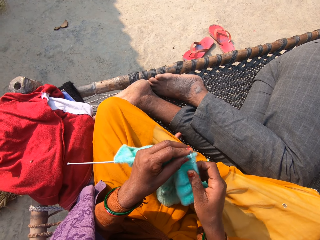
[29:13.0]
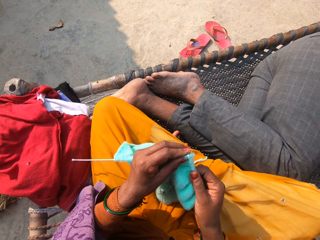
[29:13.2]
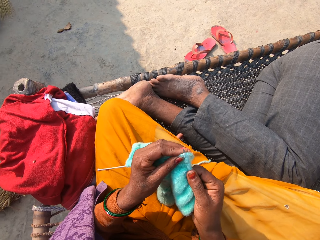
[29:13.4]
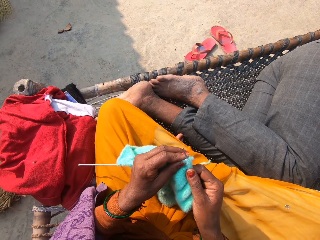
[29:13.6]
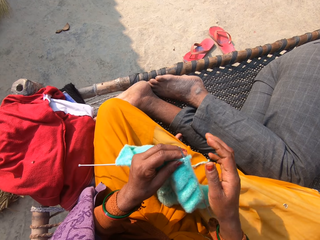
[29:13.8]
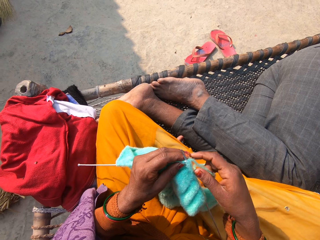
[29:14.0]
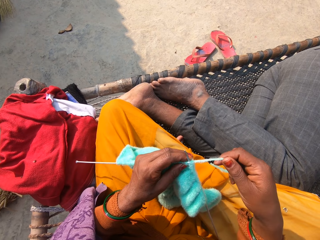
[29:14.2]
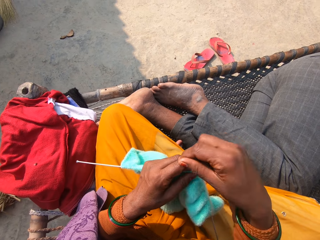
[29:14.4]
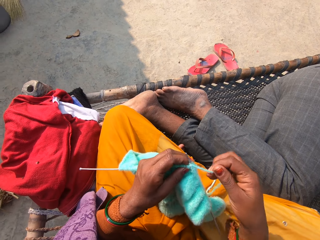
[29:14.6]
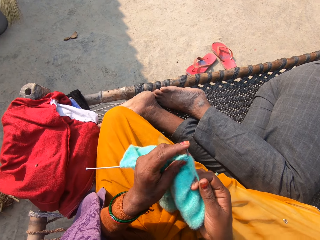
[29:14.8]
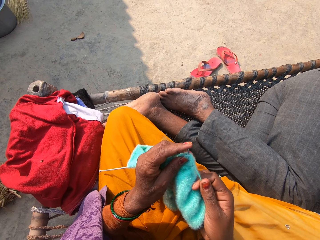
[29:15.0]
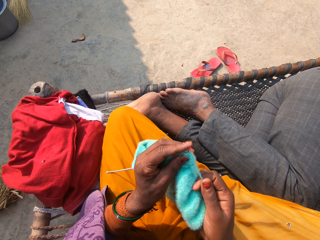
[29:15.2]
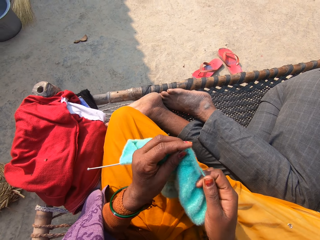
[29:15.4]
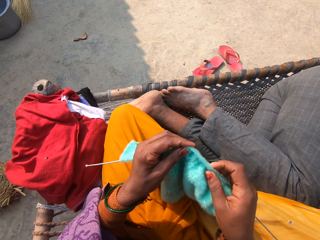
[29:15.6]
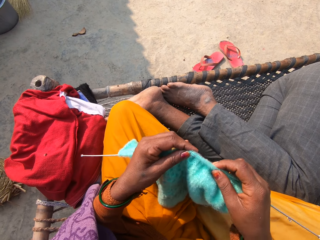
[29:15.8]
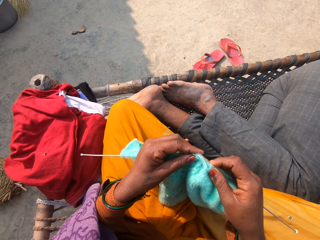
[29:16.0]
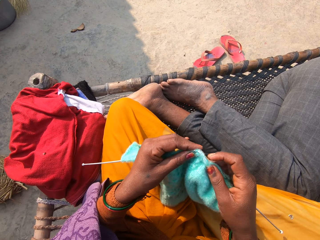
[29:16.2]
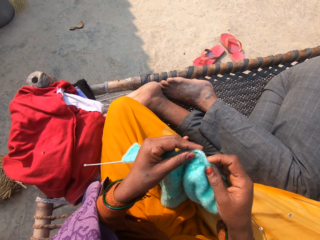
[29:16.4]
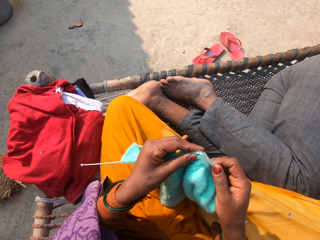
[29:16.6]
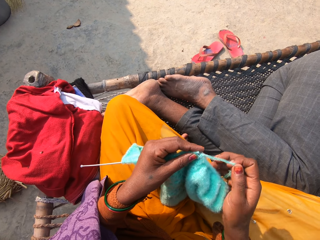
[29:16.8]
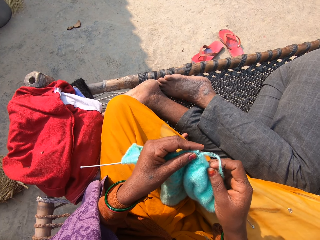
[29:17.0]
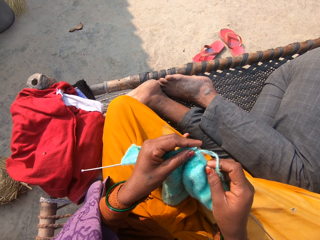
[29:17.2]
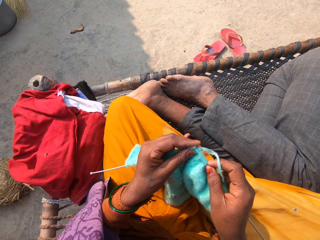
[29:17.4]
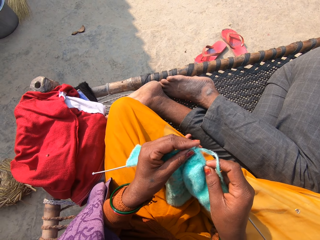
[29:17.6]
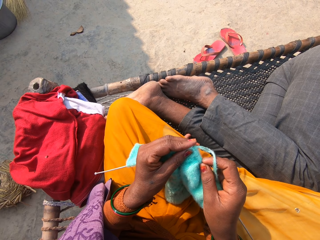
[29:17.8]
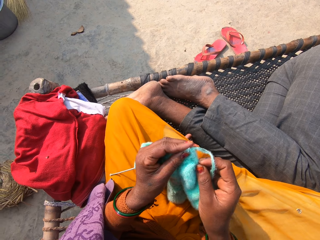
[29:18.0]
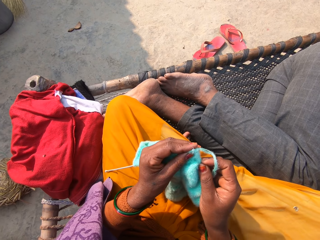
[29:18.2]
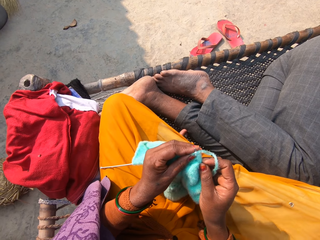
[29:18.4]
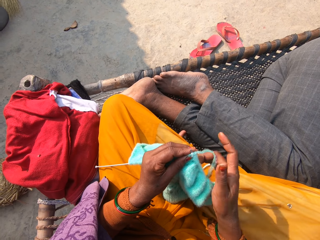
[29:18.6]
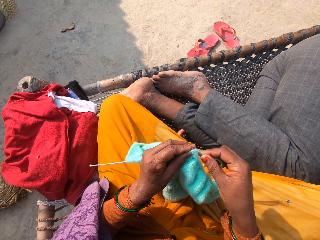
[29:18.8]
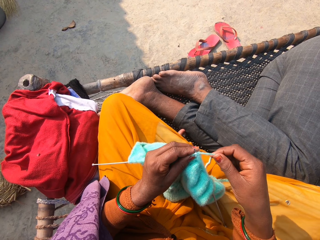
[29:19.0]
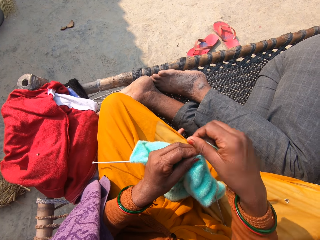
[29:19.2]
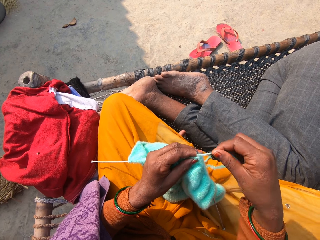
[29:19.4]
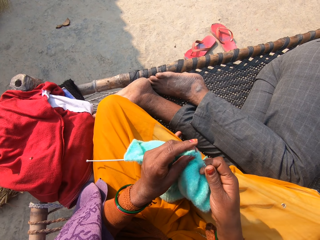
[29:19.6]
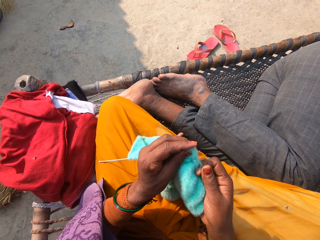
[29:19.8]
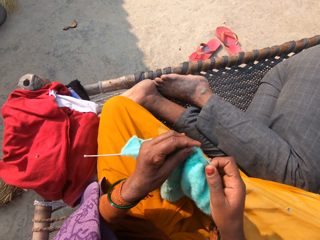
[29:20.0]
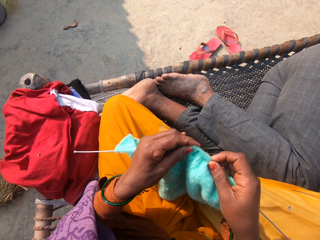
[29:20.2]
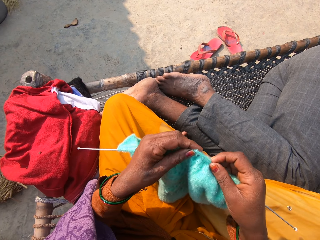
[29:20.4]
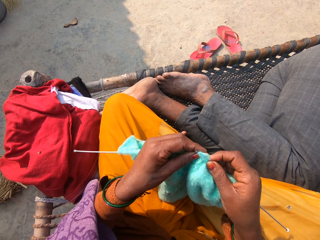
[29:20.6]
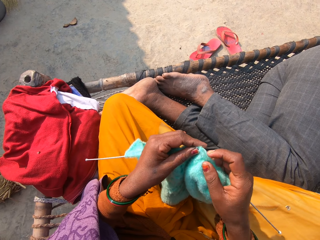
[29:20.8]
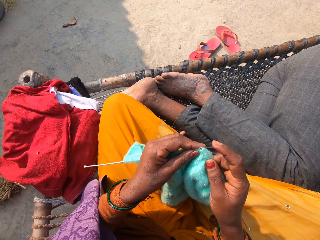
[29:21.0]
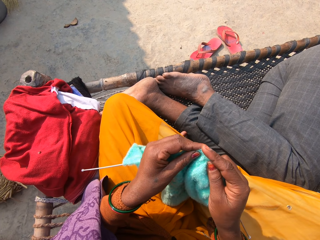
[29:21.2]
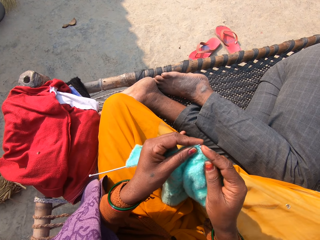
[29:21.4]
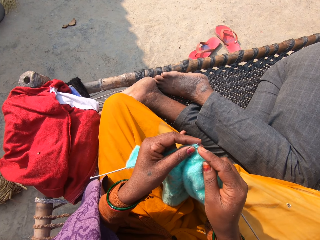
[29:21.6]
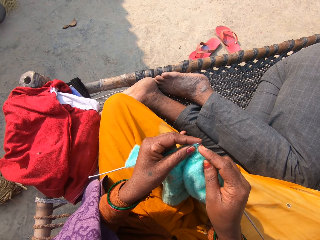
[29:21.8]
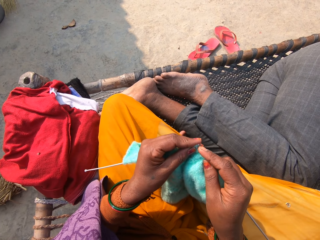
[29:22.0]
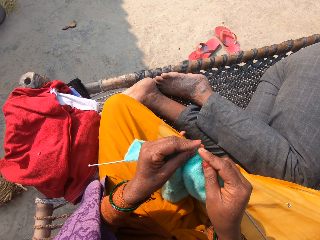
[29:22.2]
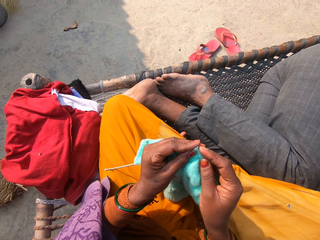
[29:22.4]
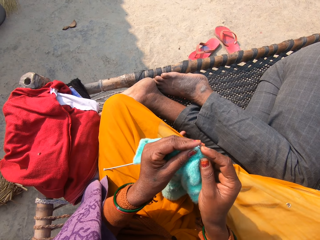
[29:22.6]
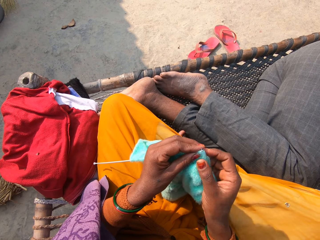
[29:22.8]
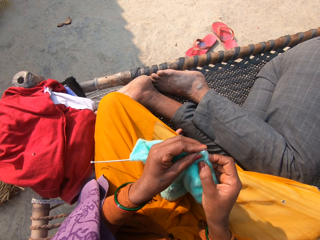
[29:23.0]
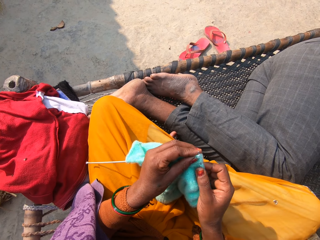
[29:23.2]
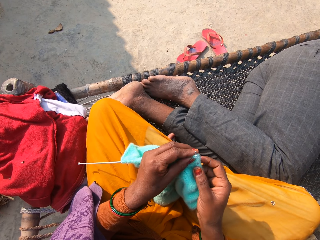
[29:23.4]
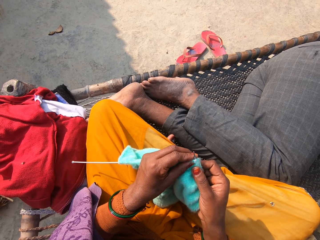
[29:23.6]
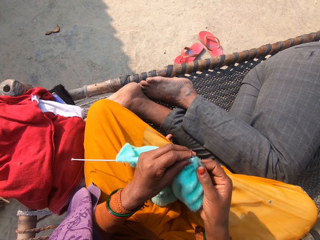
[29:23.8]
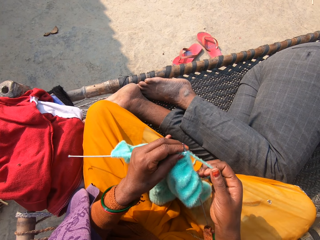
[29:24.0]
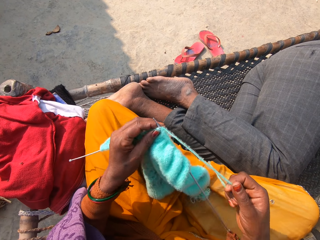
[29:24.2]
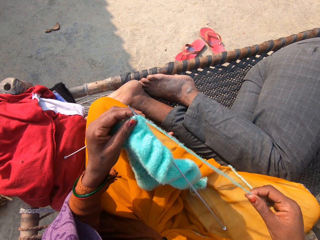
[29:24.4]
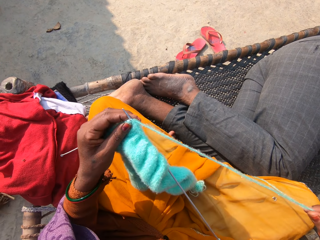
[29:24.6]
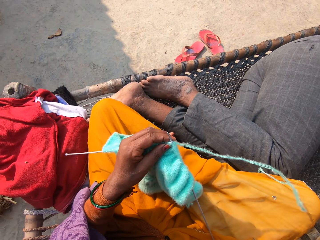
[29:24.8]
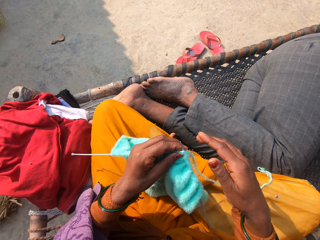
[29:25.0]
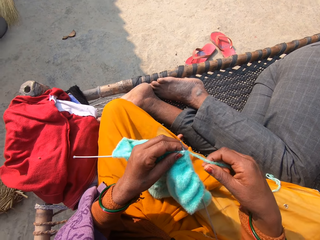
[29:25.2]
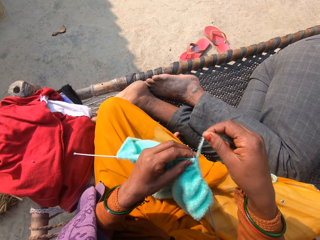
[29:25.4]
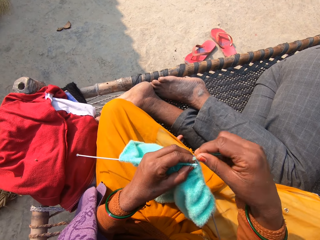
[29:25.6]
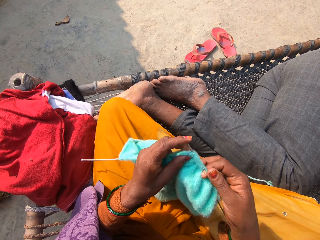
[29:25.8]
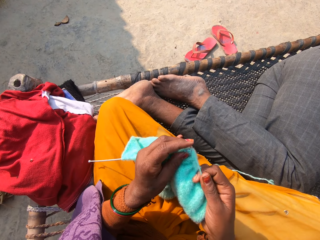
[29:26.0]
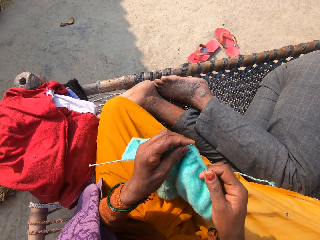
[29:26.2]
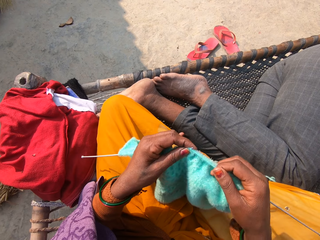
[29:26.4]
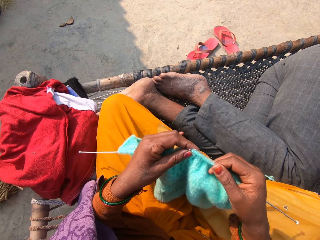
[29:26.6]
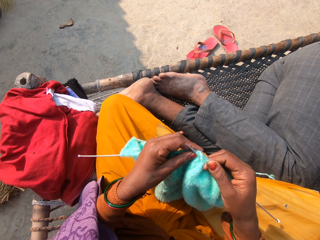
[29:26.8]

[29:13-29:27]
The camera wearer spreads the thread.

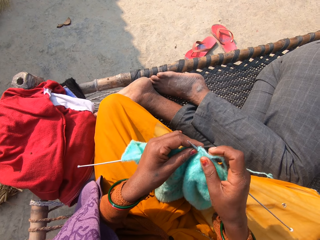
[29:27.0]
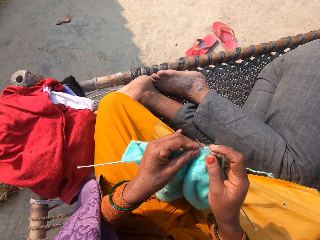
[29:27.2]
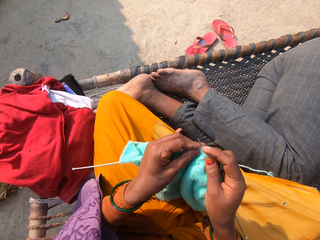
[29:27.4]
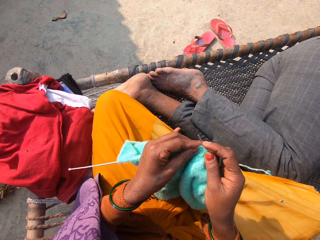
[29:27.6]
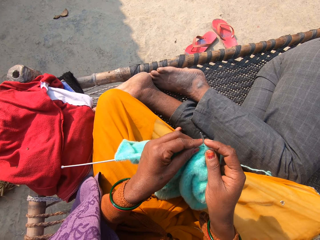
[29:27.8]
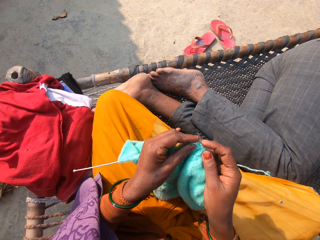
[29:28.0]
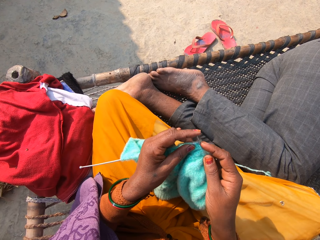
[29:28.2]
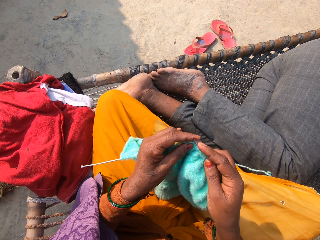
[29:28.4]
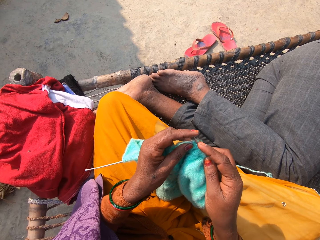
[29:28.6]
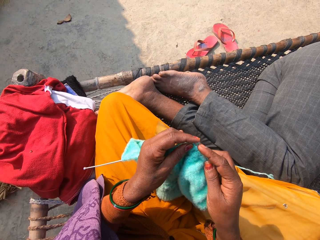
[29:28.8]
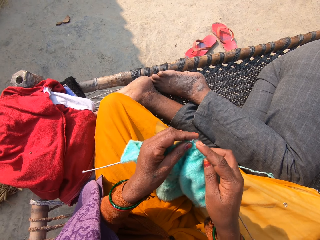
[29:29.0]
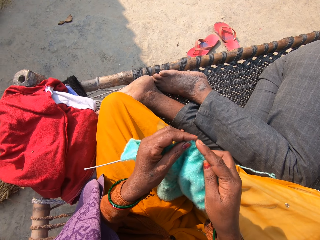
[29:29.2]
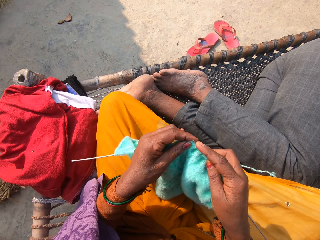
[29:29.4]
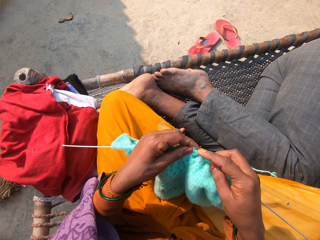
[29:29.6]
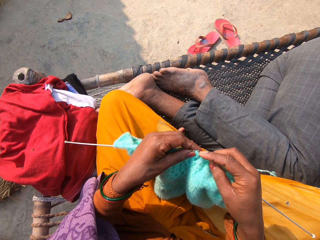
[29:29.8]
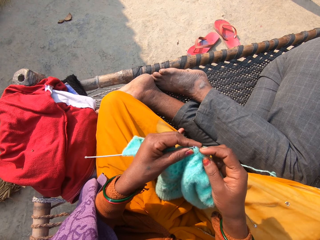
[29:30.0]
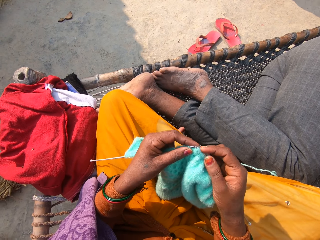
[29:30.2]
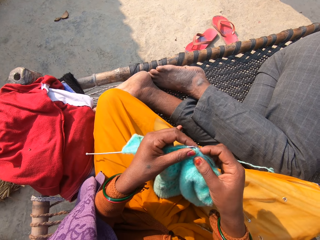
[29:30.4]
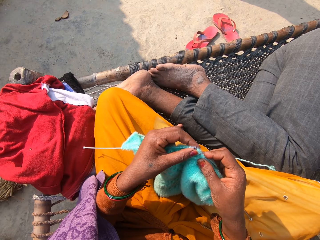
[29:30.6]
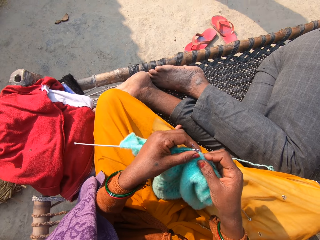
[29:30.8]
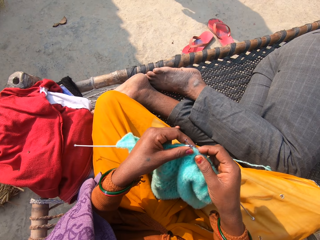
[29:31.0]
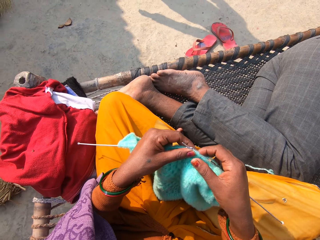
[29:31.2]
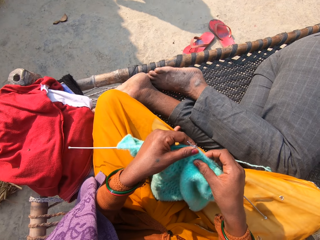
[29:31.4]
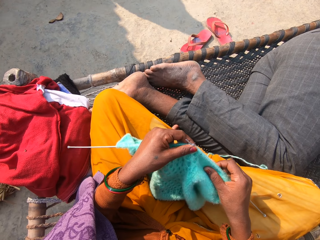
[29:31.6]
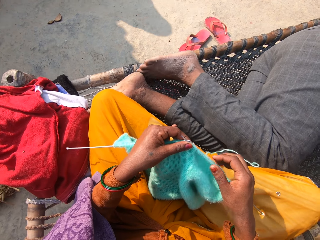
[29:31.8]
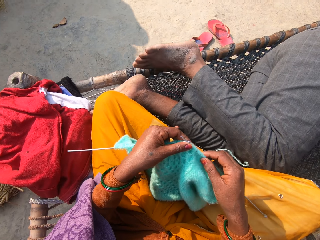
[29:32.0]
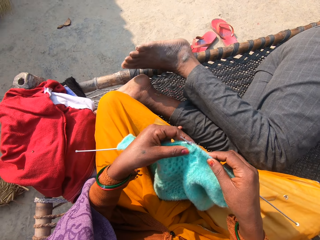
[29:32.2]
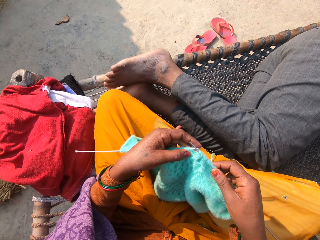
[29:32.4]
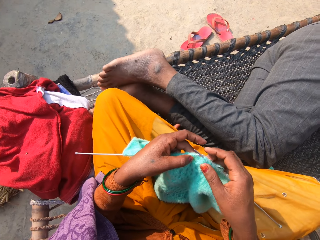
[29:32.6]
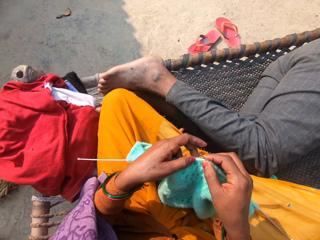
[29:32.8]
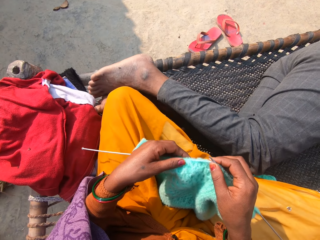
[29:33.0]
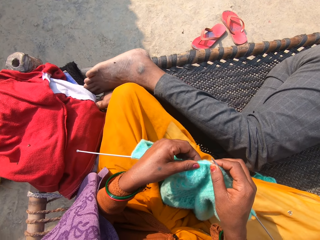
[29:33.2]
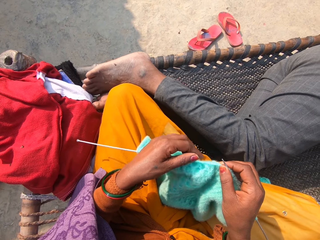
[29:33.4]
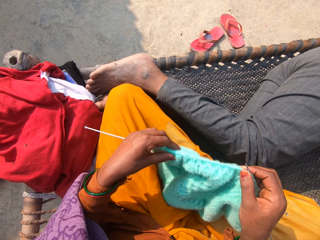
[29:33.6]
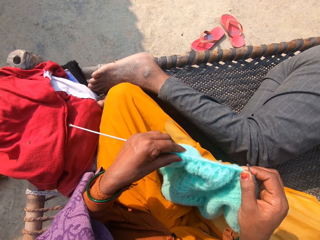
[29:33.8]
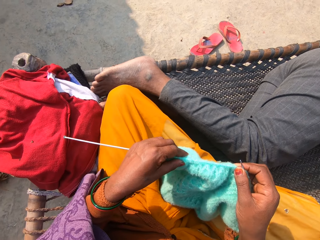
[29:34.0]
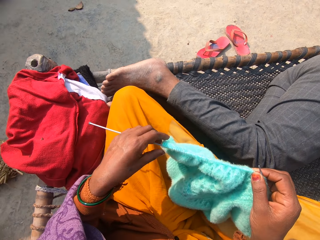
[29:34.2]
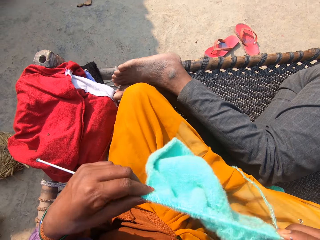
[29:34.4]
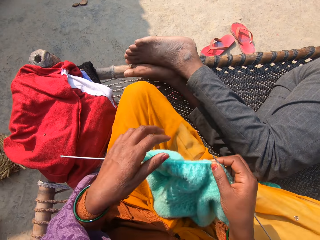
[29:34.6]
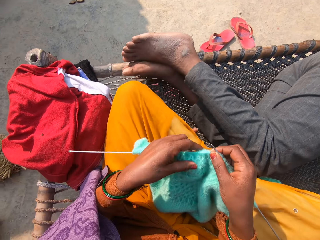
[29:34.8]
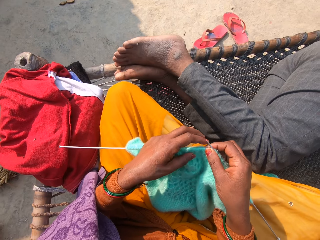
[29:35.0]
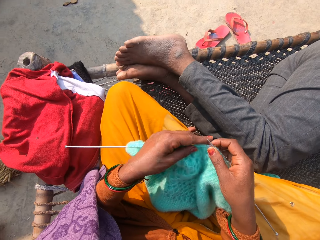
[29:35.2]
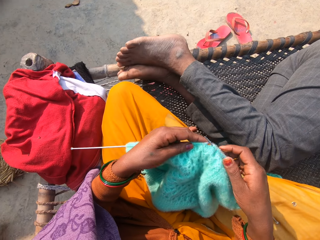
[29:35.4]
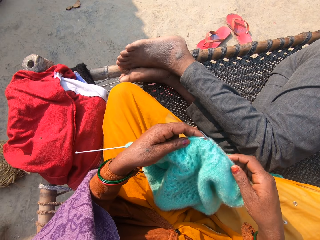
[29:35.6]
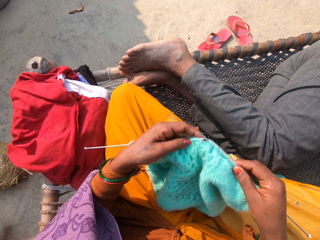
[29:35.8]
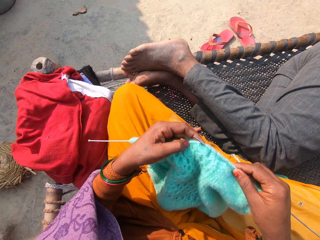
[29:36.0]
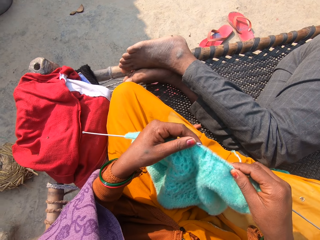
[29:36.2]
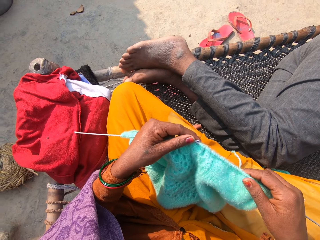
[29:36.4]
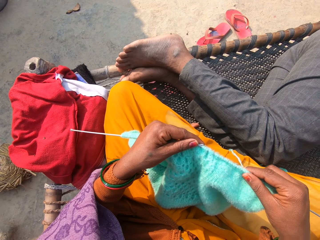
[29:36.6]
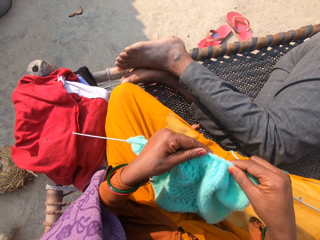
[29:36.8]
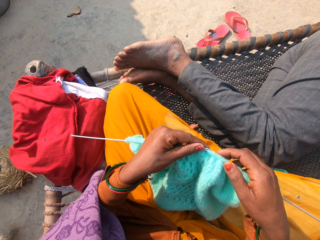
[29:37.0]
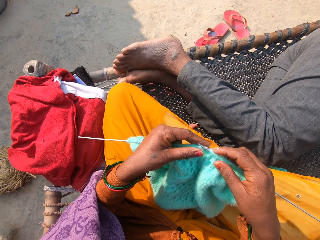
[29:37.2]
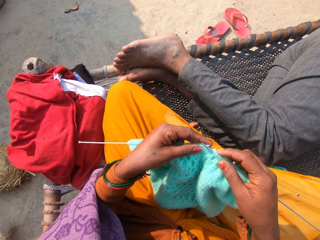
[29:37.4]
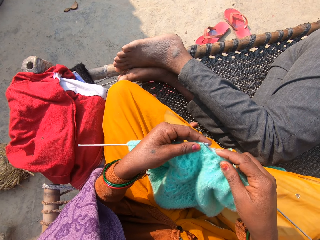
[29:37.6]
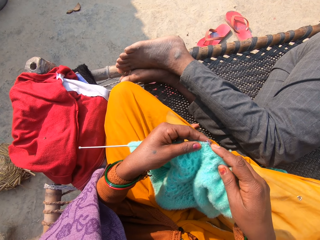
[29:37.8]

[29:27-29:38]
The camera wearer straightens the fabric. They adjust the fabric.
